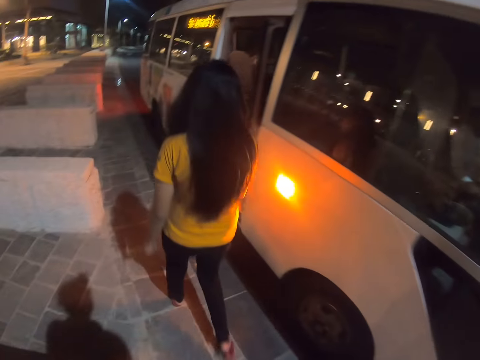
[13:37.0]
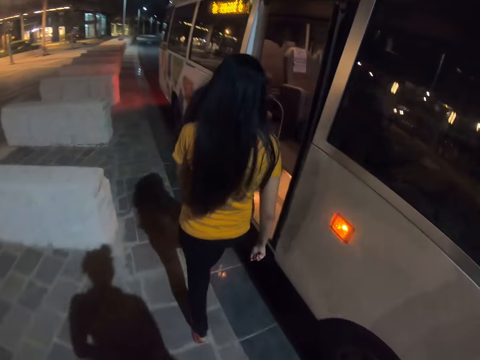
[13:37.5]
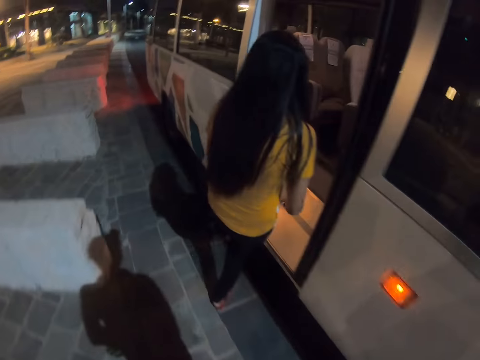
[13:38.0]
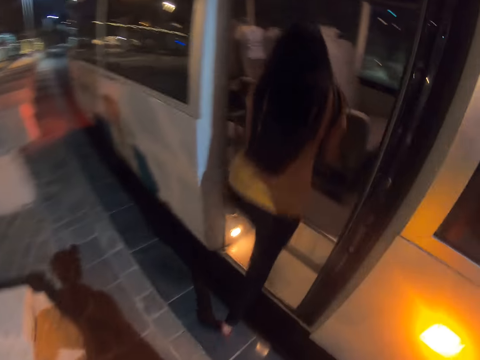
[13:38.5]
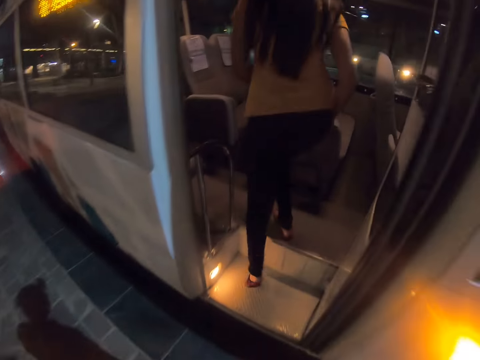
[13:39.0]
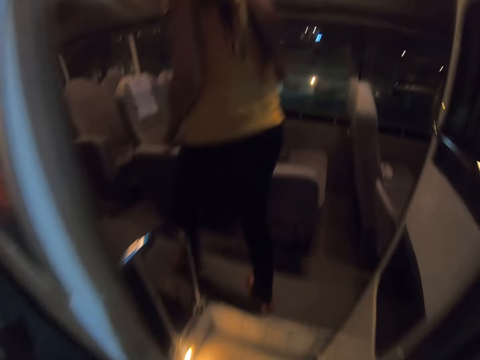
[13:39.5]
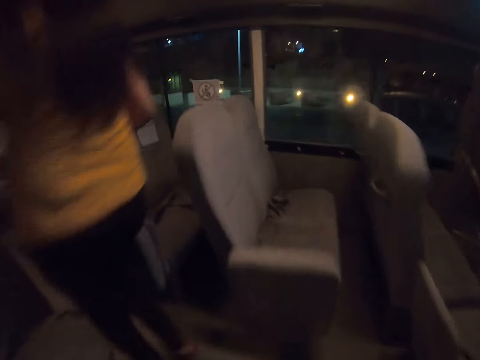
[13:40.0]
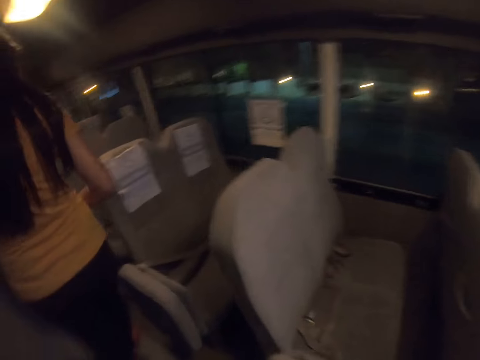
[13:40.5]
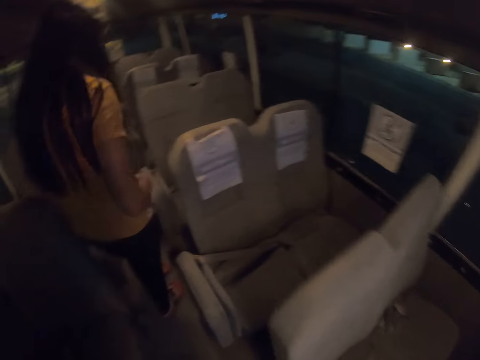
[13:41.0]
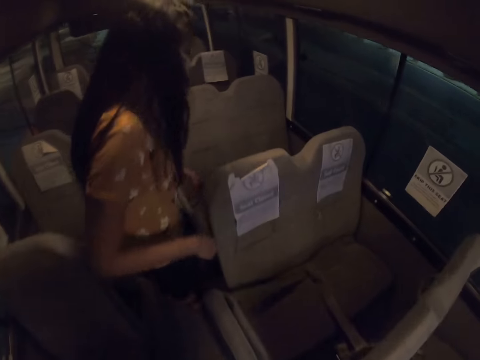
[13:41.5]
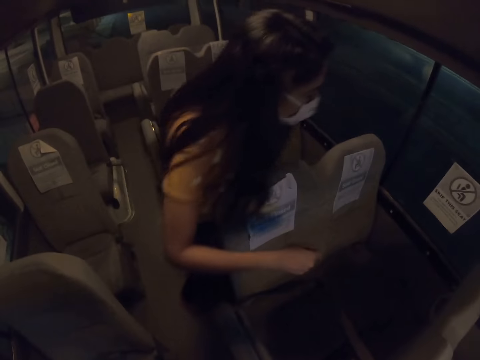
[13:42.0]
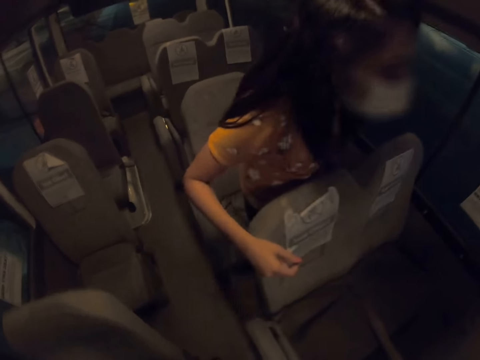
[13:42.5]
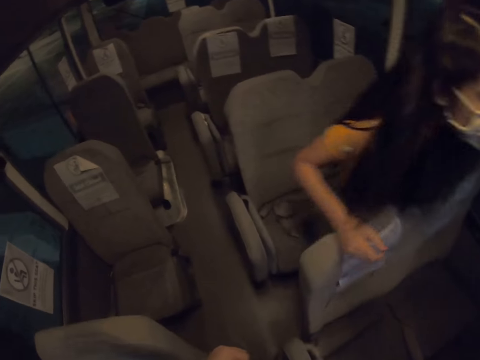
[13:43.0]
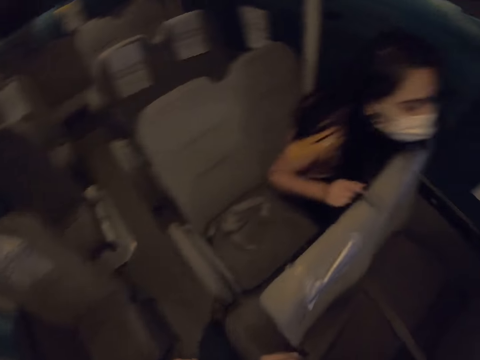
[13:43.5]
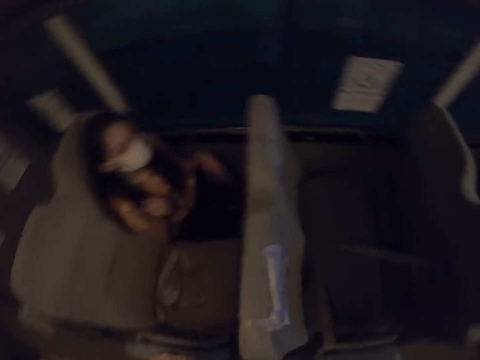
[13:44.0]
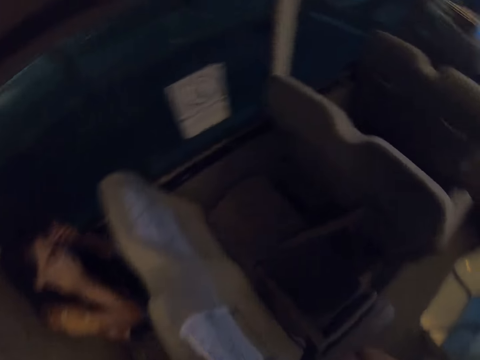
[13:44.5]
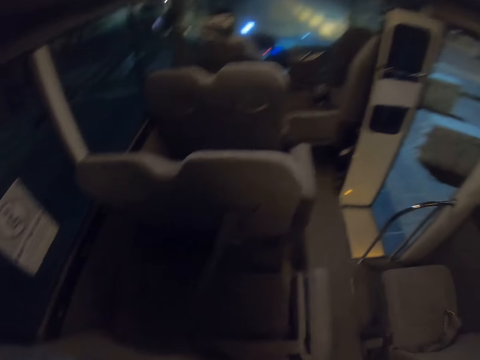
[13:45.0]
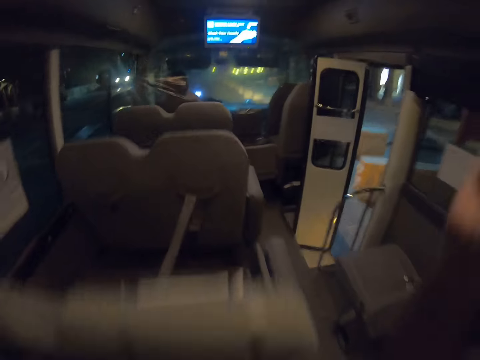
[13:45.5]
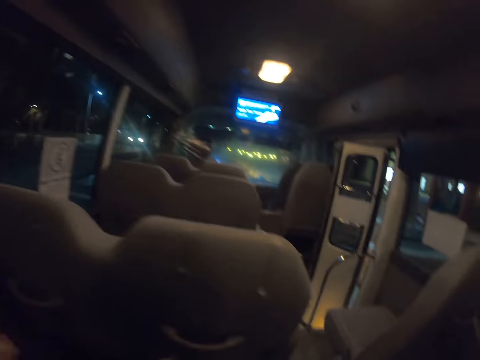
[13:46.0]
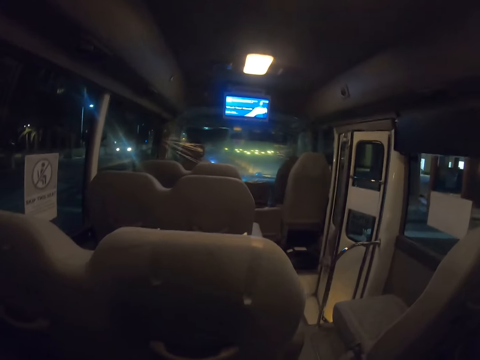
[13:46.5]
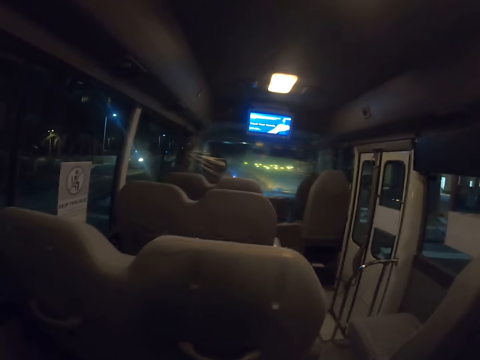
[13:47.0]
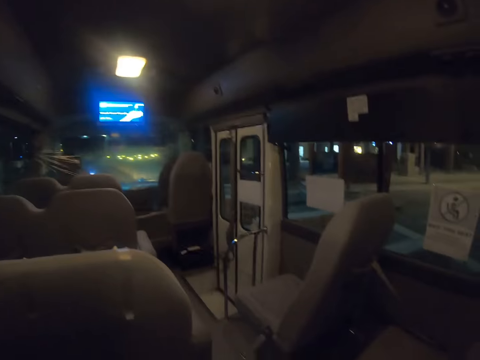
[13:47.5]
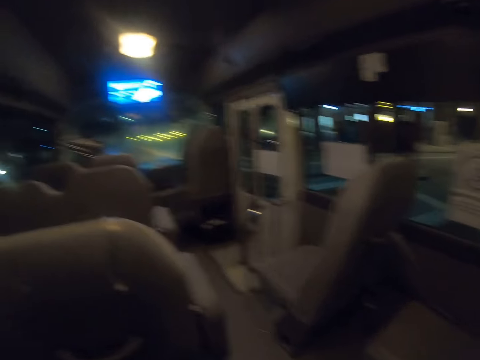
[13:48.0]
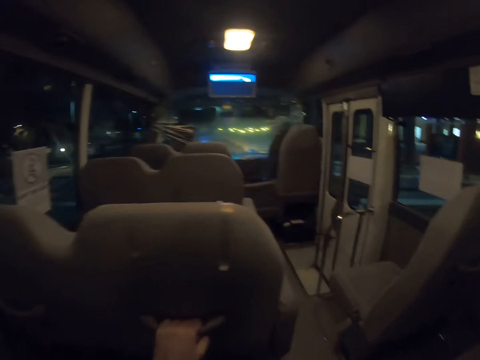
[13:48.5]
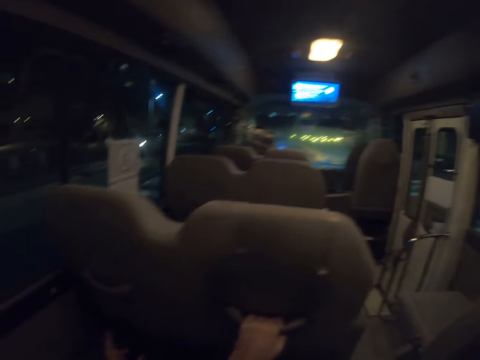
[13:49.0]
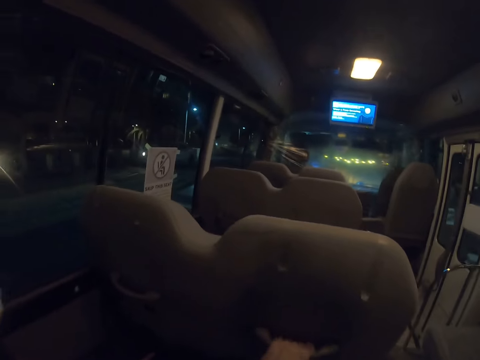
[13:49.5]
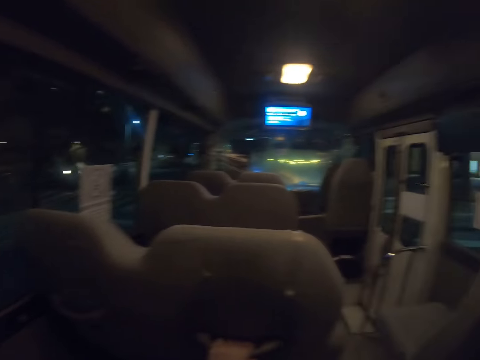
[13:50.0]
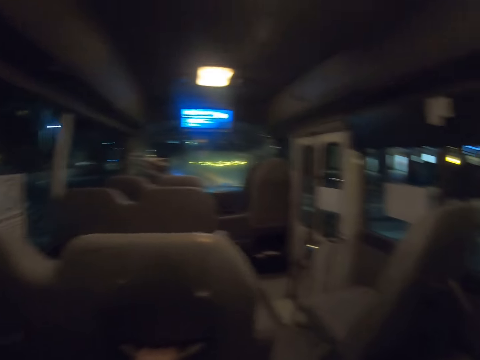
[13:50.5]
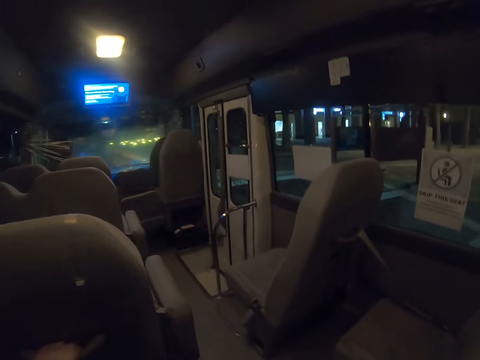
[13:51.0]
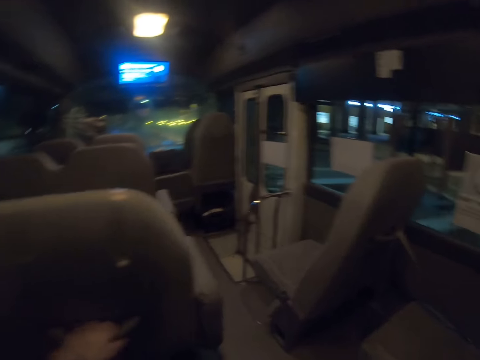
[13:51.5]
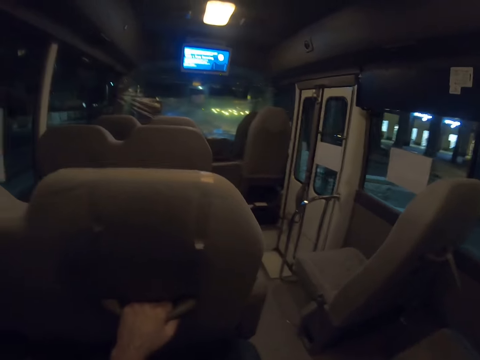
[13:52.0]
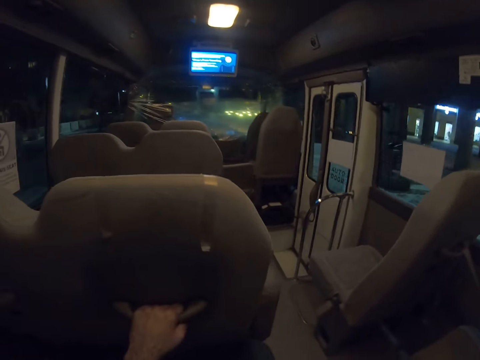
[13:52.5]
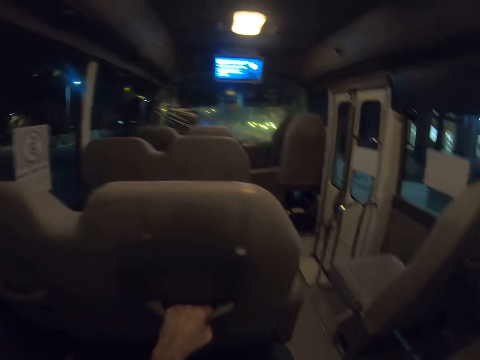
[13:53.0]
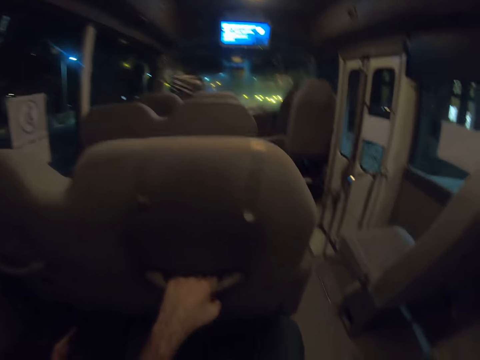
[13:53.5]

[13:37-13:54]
A woman enters a bus. The camera wearer boards the bus. The woman sits on a bus seat. The camera wearer sits on a bus seat. They look around.

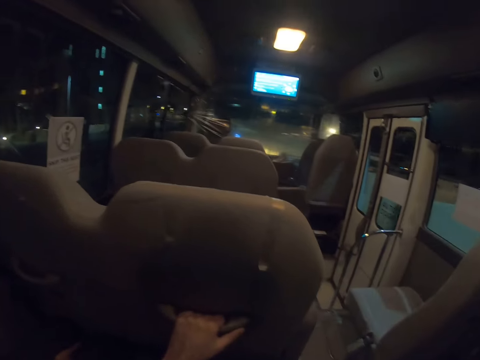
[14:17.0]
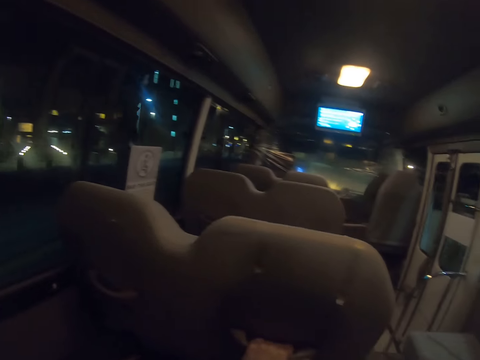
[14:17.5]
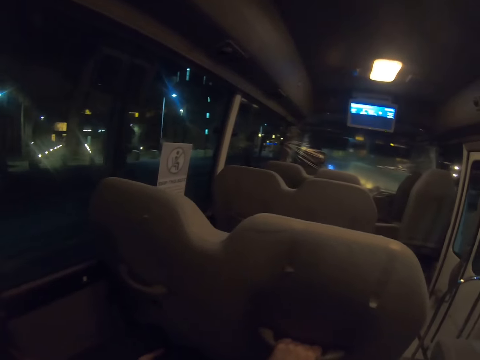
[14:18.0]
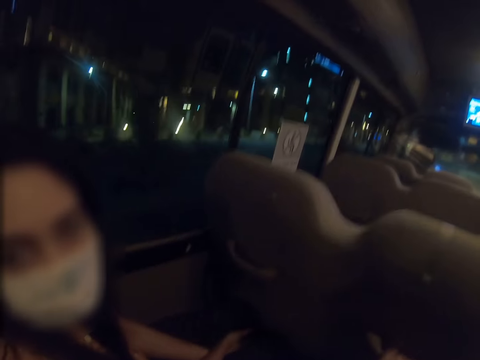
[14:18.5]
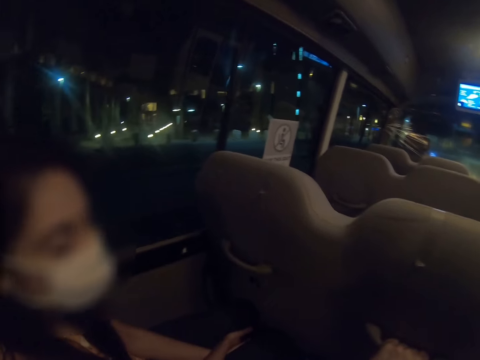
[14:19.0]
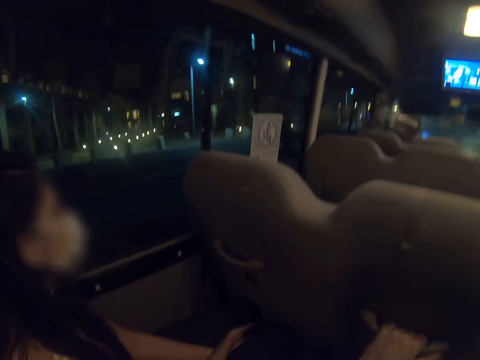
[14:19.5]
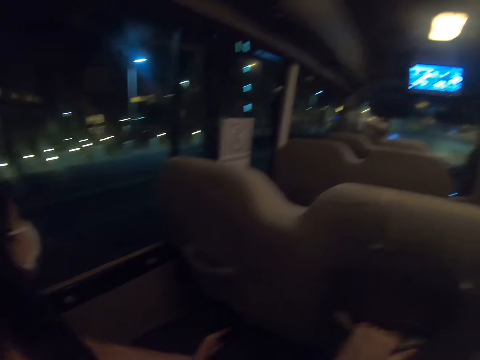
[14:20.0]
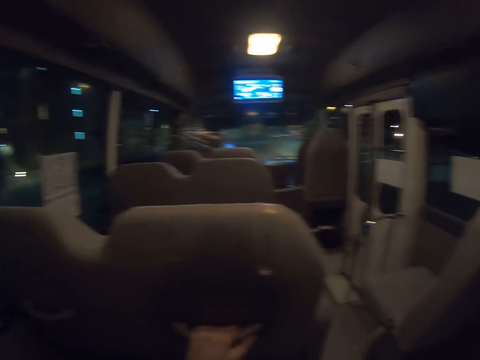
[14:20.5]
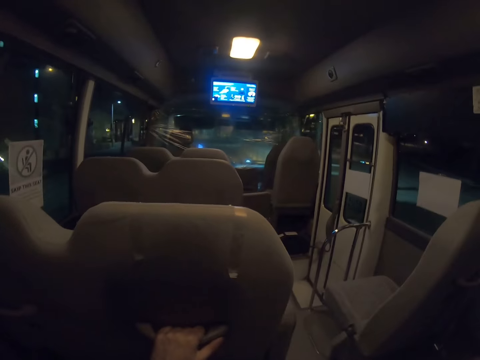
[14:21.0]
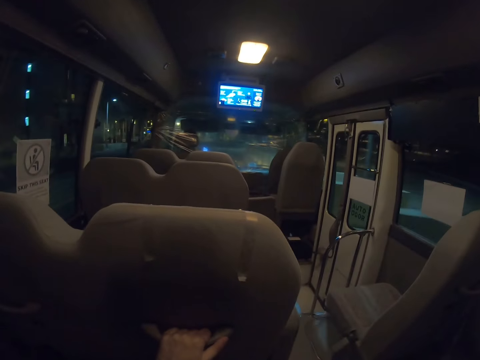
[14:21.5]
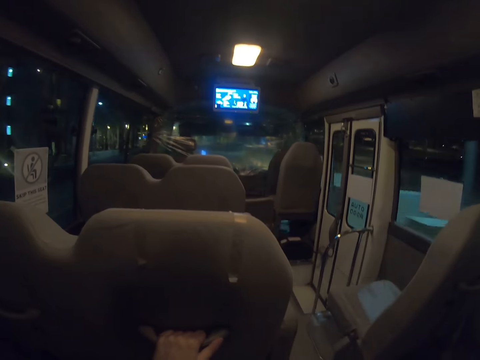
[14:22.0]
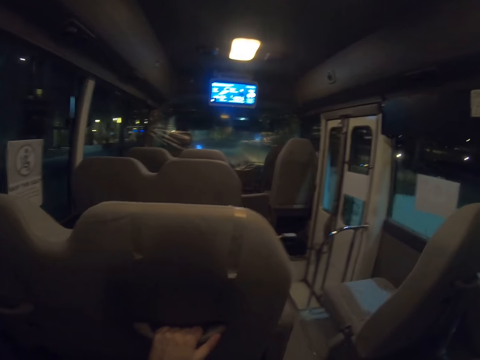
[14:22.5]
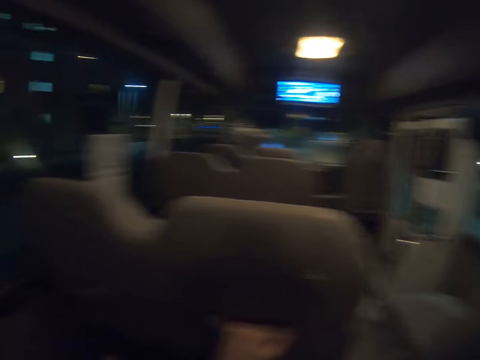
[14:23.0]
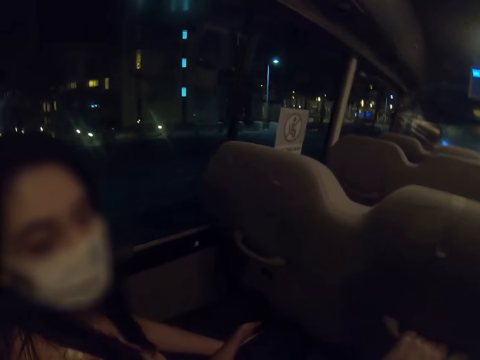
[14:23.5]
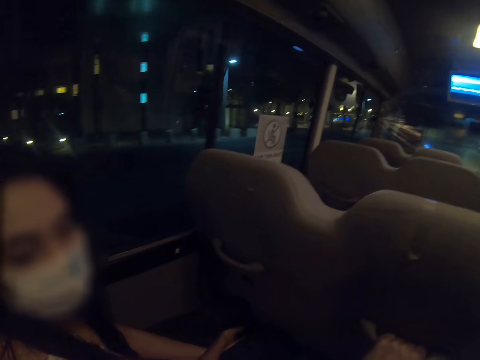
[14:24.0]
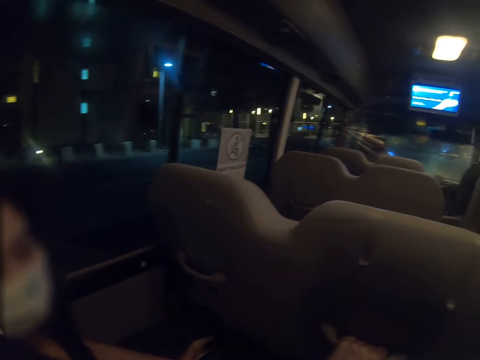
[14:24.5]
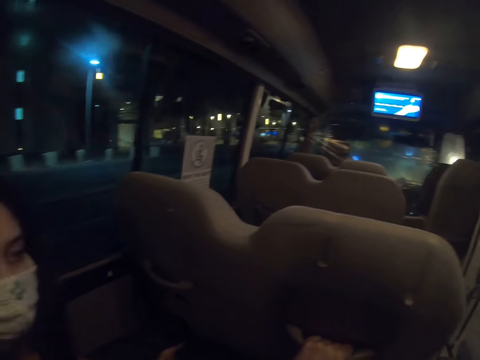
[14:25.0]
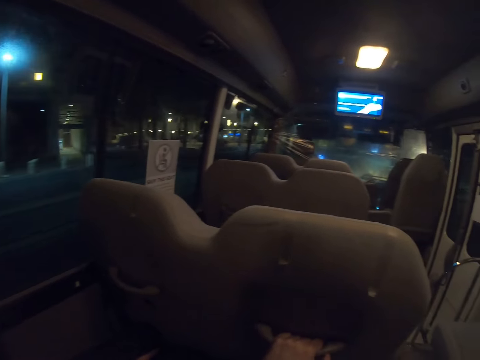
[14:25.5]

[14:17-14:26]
A person converses with the camera wearer. The camera wearer looks around. The person converses with the camera wearer.
